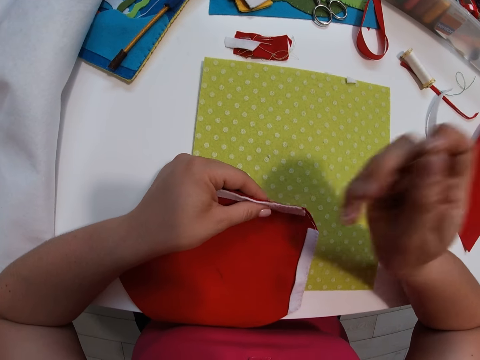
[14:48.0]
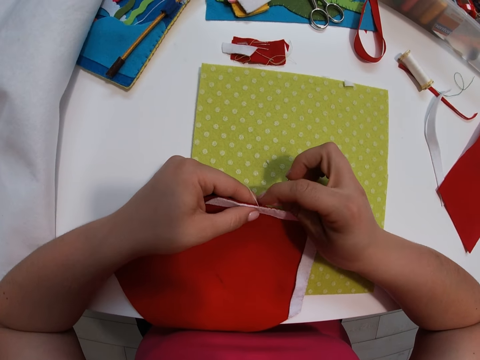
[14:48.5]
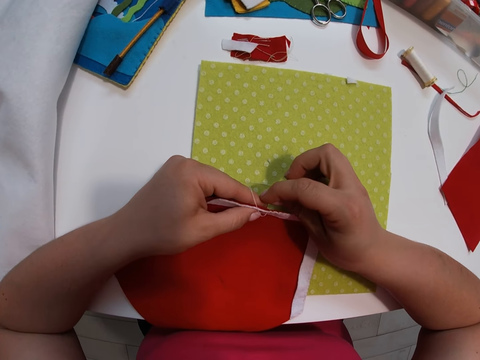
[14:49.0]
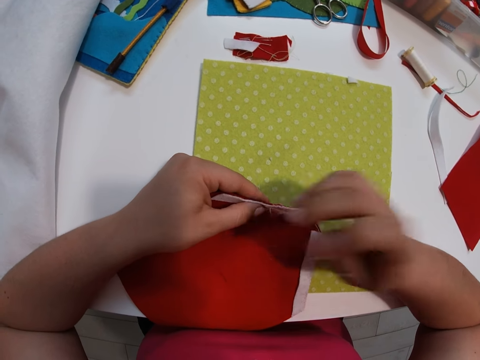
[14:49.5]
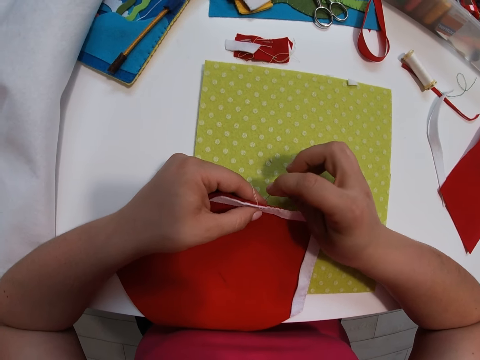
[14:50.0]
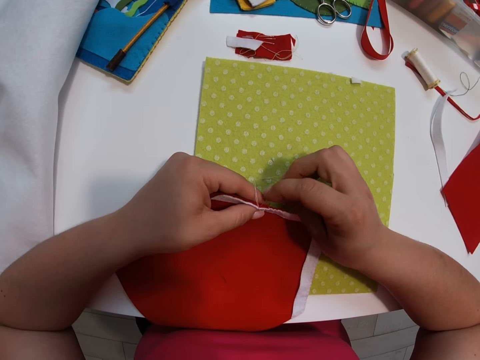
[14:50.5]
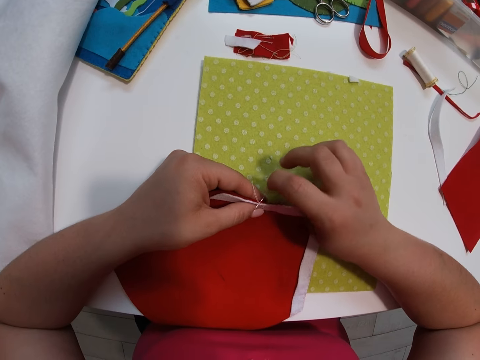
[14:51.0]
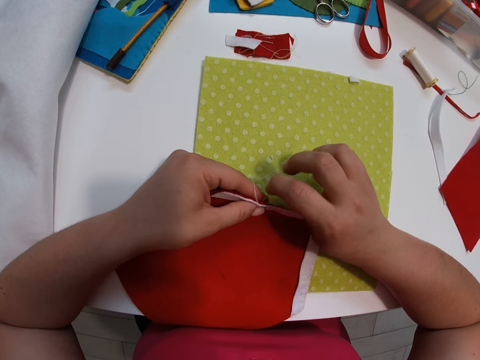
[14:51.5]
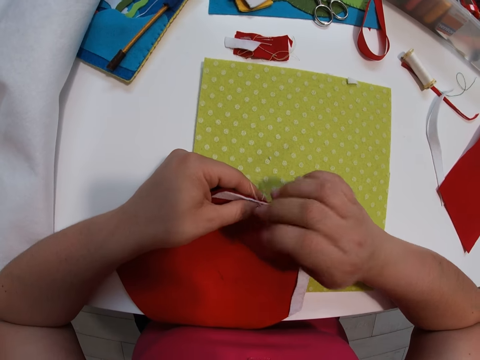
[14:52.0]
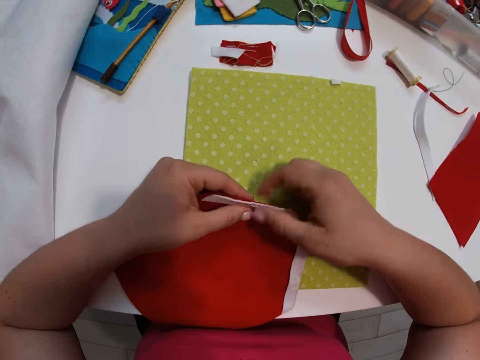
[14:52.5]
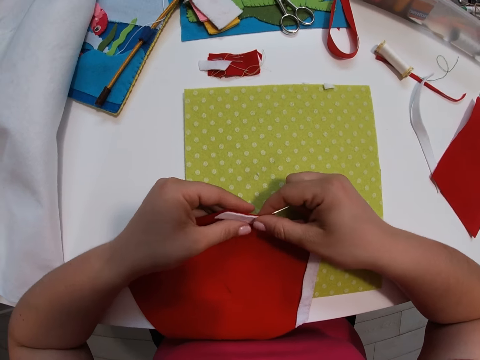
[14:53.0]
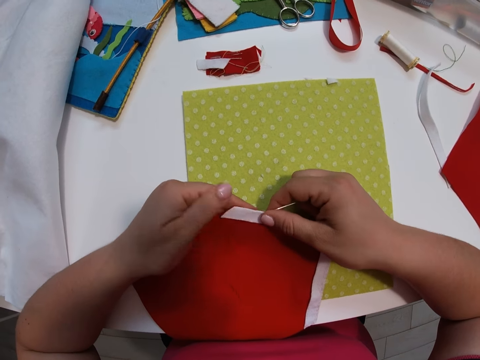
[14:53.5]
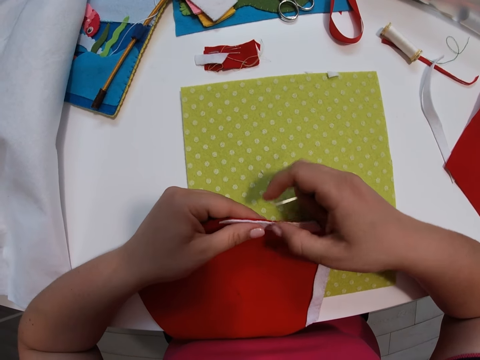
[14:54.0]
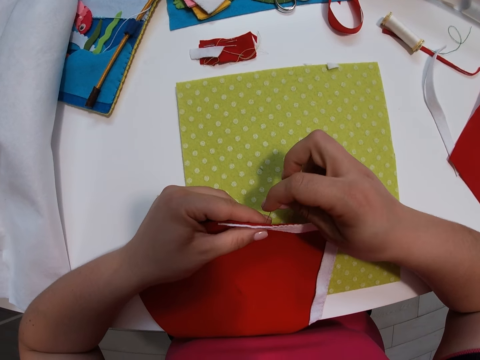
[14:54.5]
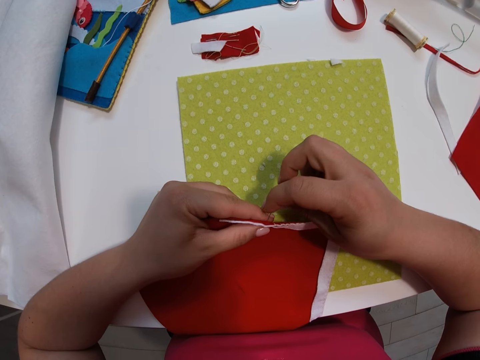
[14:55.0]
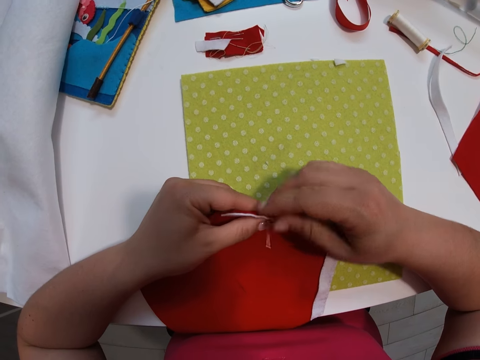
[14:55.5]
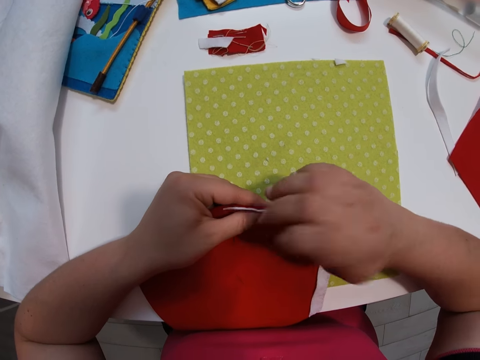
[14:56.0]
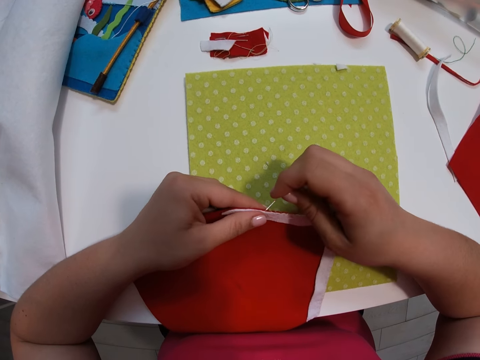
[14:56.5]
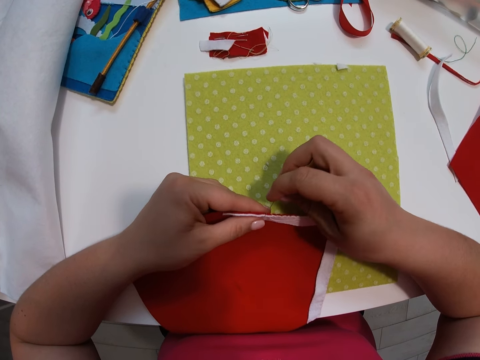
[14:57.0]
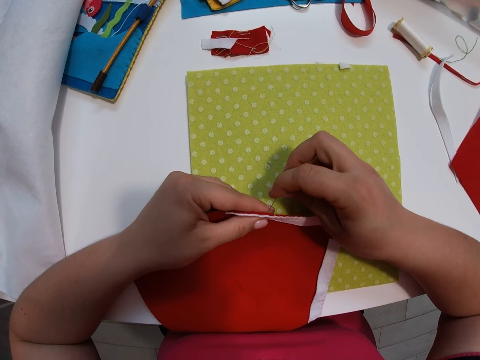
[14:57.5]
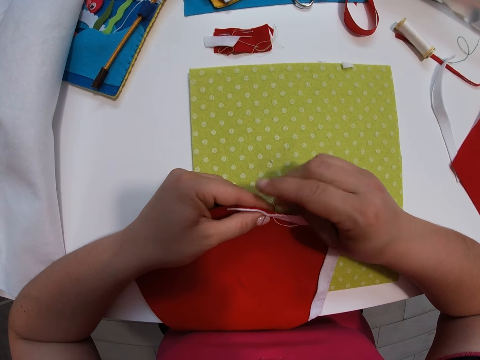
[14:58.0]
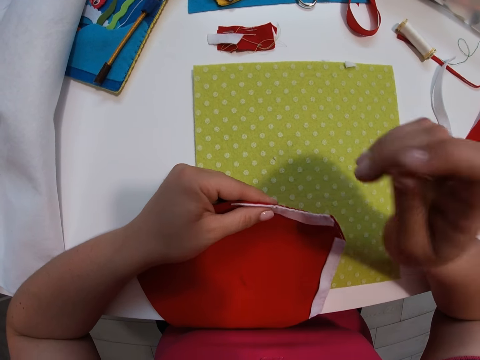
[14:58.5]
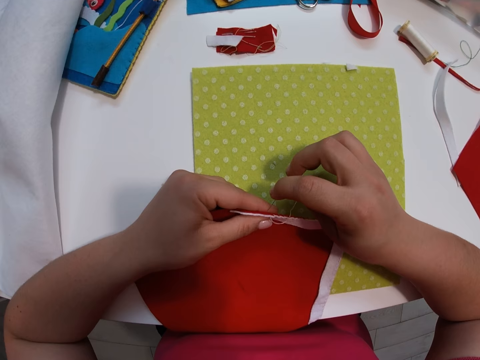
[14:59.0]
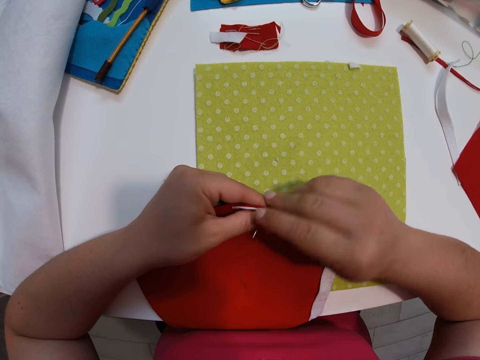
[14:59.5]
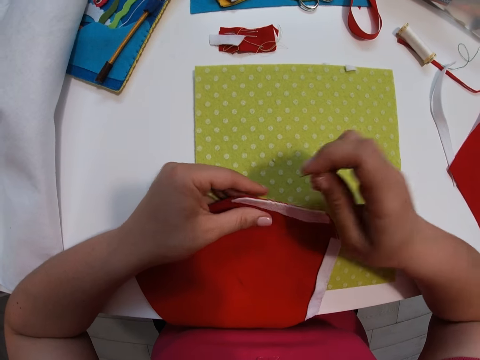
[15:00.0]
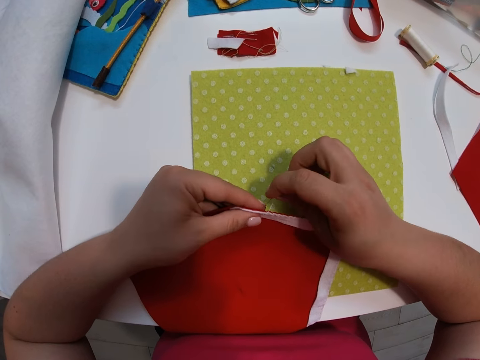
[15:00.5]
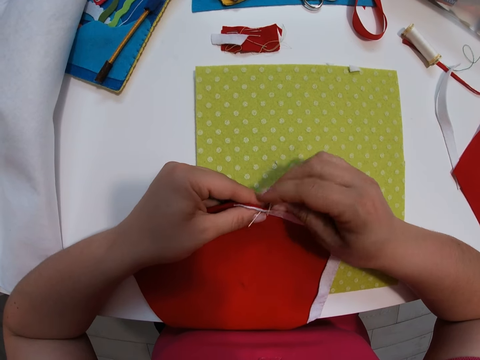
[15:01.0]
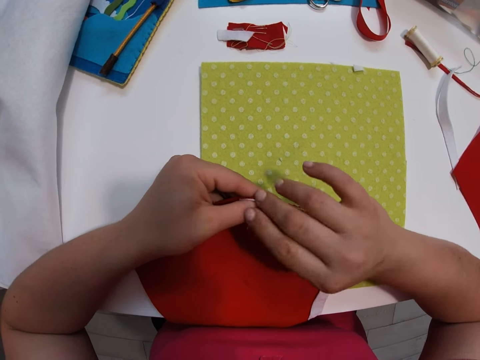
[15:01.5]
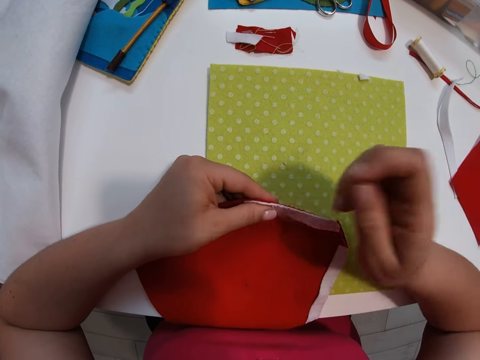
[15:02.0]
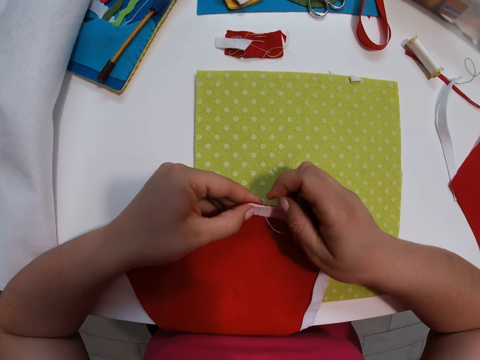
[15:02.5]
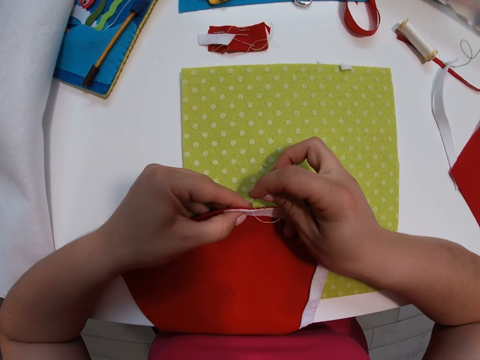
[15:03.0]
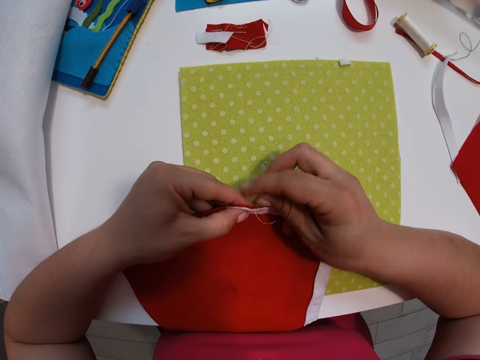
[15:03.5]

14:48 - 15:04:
The camera wearer moves her fingers backwards. She sews the material on the decoration. She pulls the material forward. She straightens the fabrics with her left hand. She raises her finger, lowers her finger and lets go of the material. She continues sewing the fabrics together with a needle. She moves her finger backwards. She sews the material on the decoration. She moves her fingers backwards. She sews the material on the decoration.

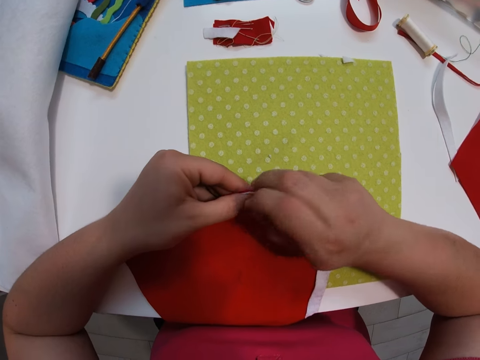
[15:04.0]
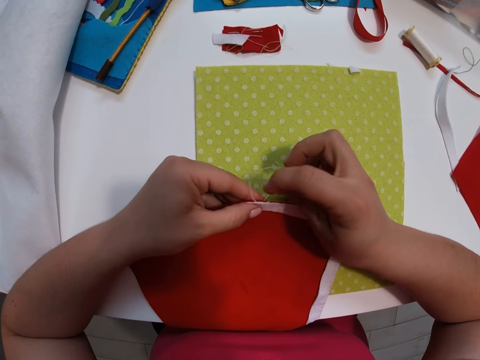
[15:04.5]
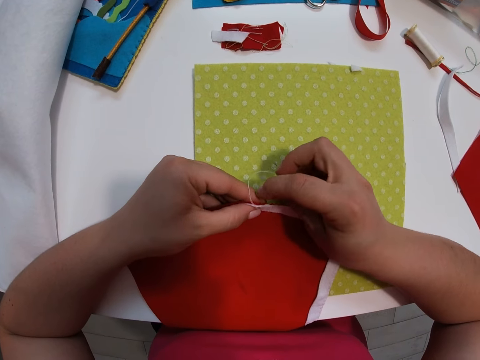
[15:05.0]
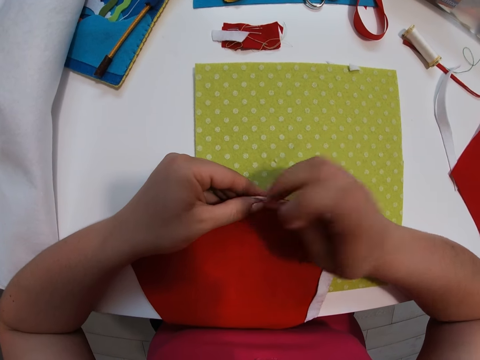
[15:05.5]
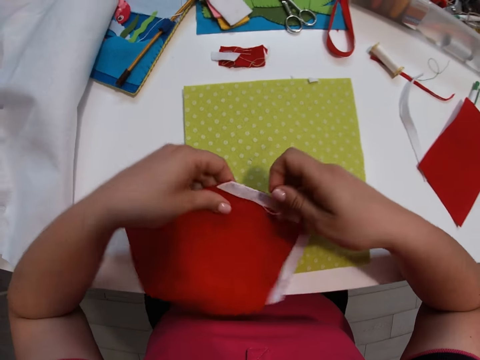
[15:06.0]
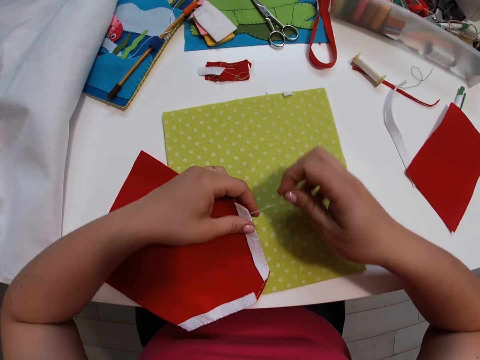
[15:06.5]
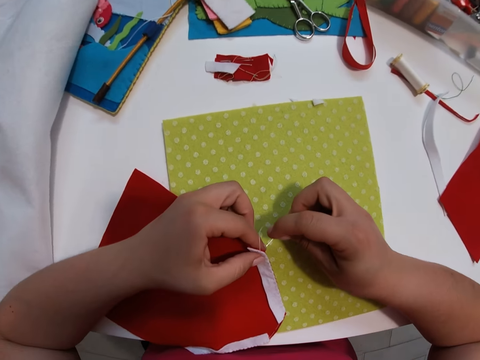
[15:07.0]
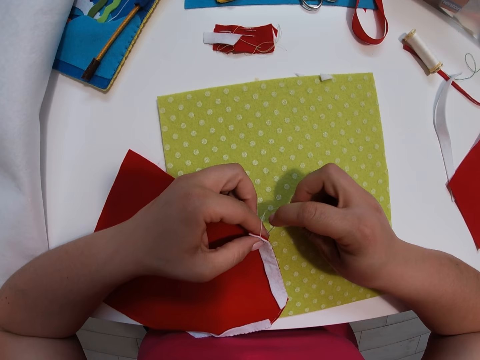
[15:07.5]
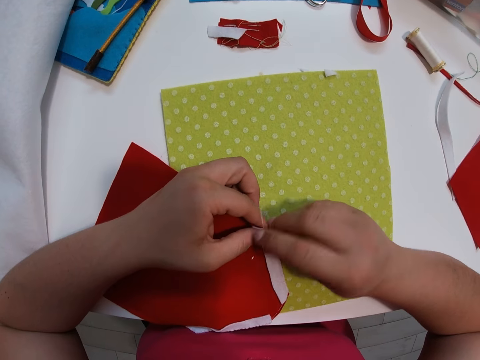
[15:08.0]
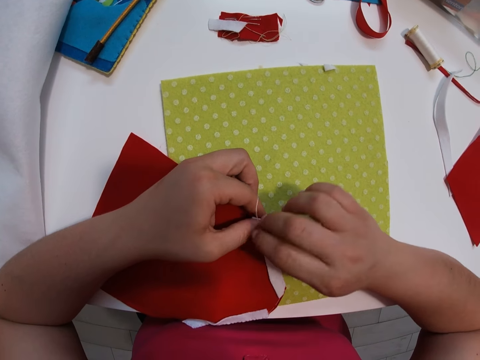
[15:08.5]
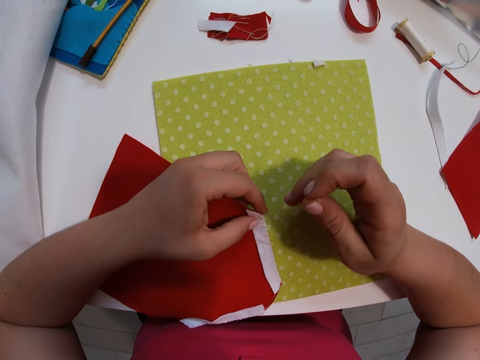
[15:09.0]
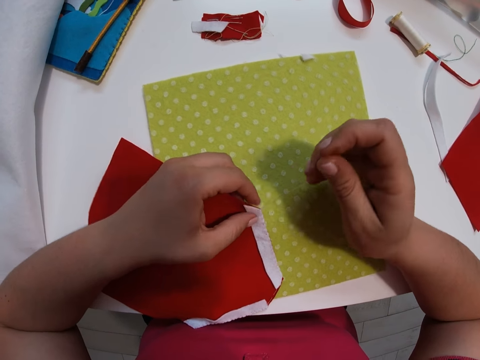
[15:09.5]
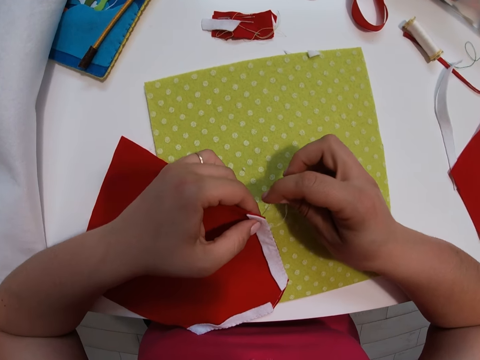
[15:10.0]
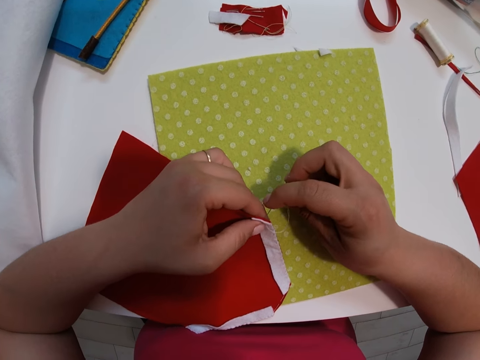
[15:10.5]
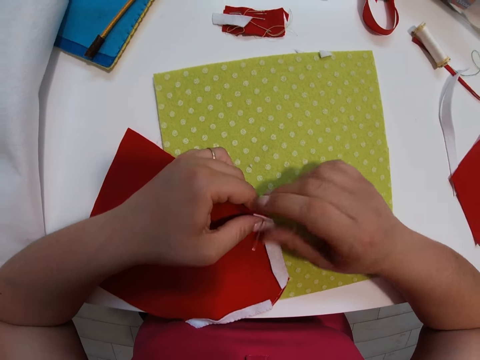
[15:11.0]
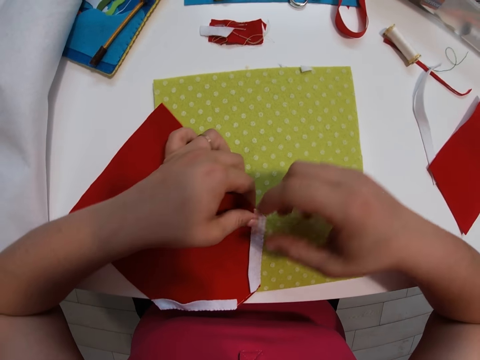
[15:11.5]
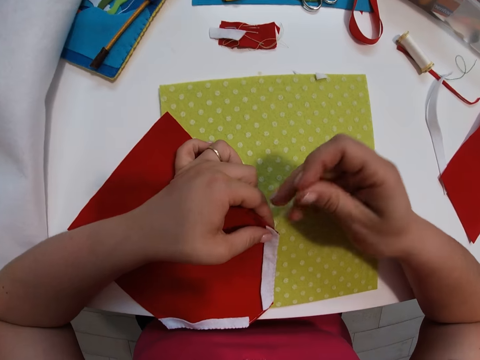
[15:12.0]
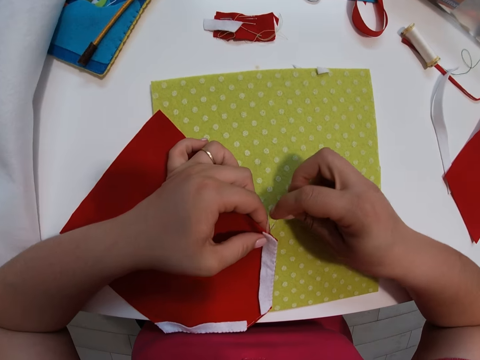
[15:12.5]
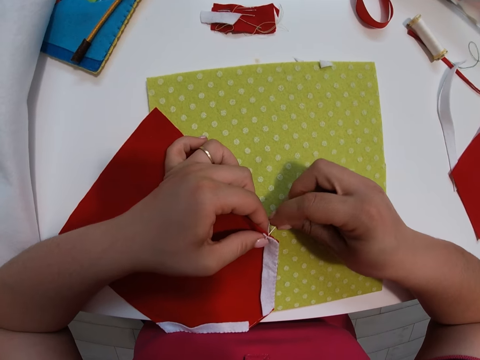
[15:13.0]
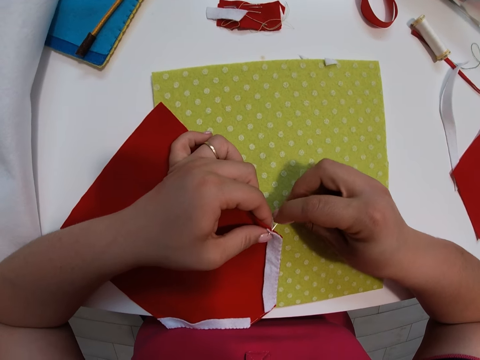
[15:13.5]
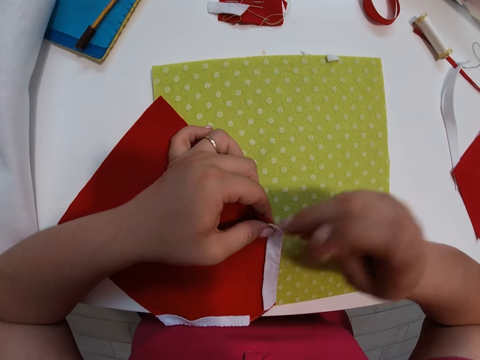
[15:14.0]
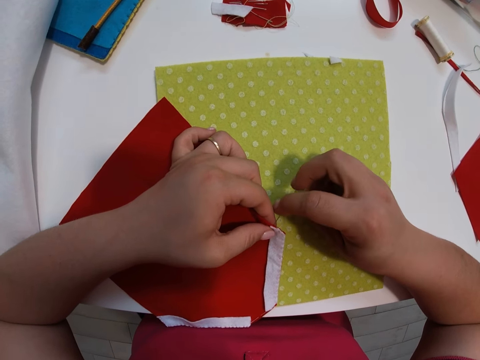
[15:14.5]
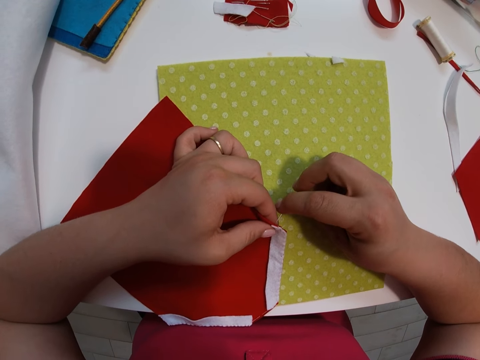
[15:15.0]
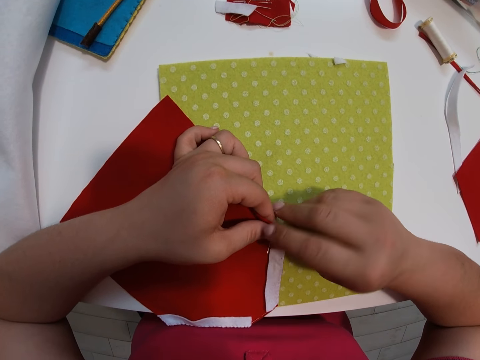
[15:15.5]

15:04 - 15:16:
The camera wearer adjusts the position of the second small white fabric and small red fabric together. She places the decoration on the table and lets go of the decoration. She continues sewing the fabrics together with a needle. She adjusts the position of the decoration. She sews the material on the decoration.
